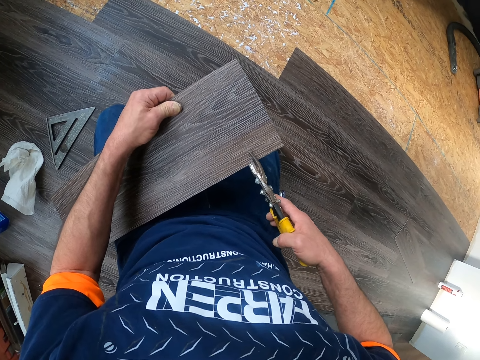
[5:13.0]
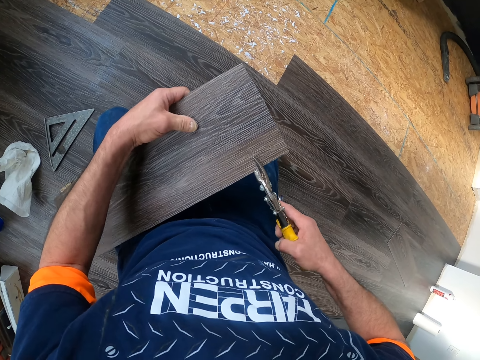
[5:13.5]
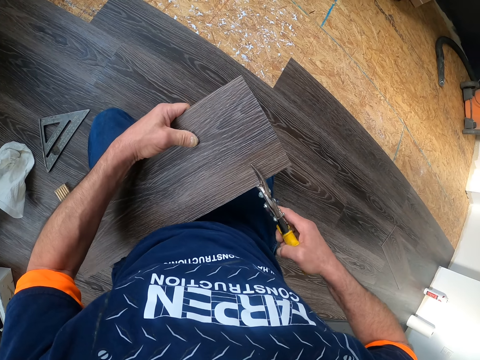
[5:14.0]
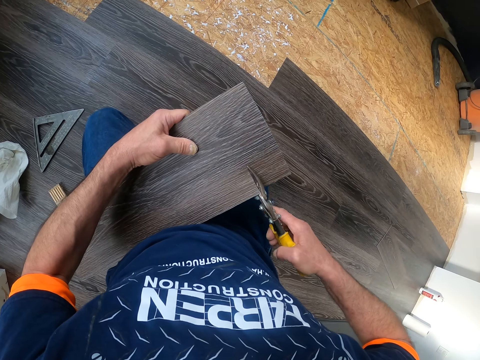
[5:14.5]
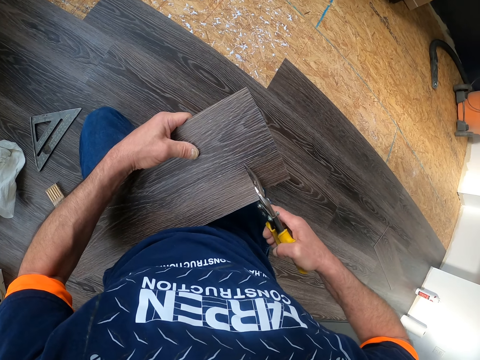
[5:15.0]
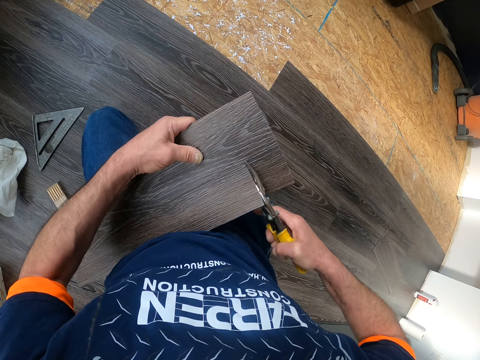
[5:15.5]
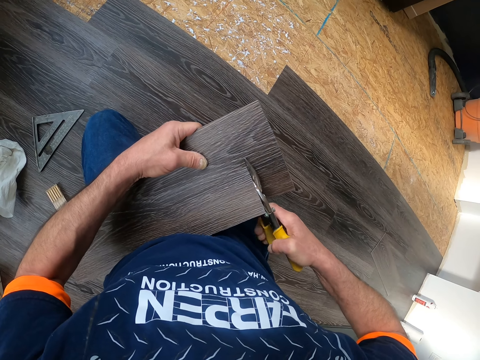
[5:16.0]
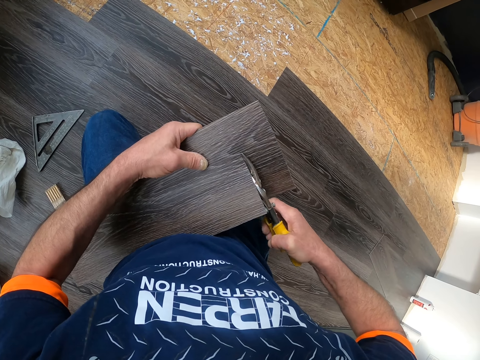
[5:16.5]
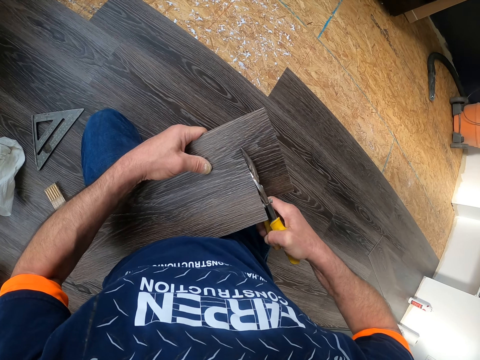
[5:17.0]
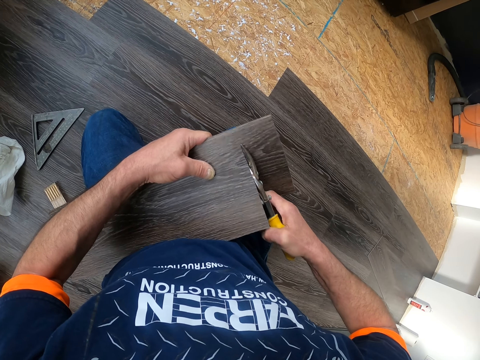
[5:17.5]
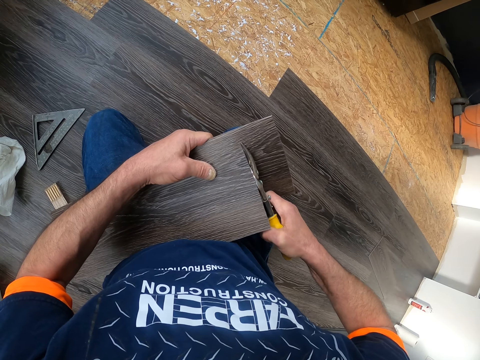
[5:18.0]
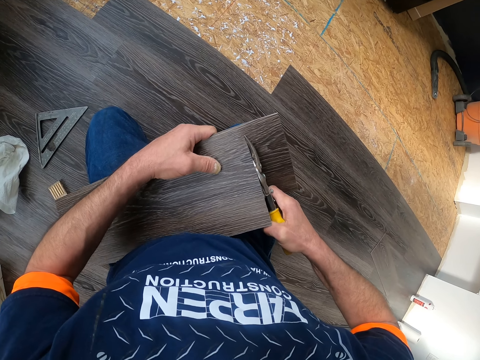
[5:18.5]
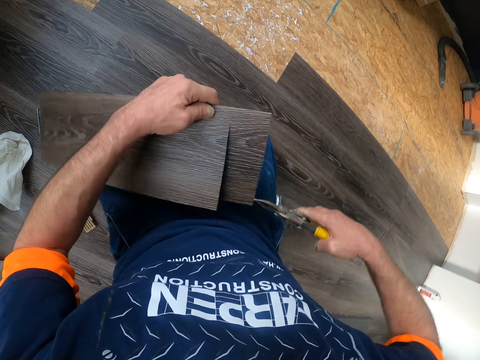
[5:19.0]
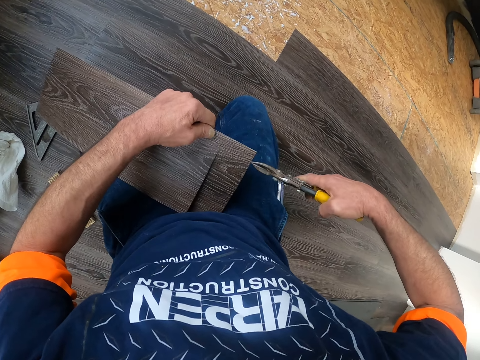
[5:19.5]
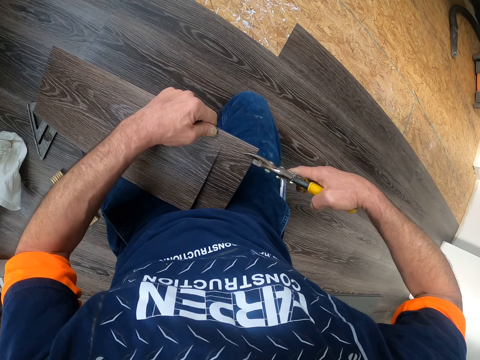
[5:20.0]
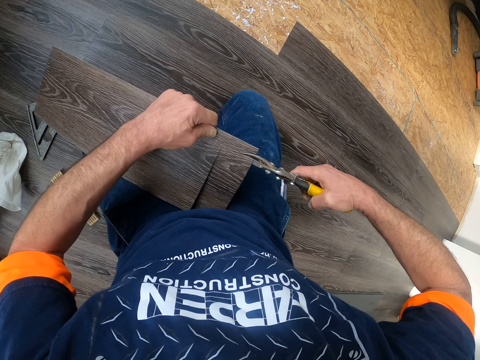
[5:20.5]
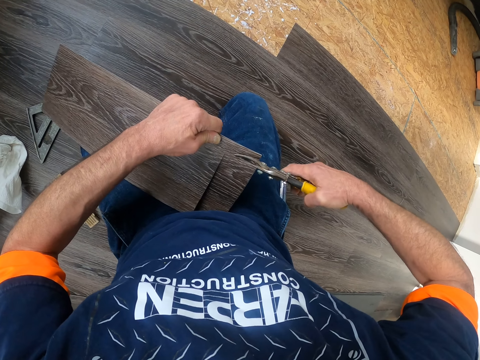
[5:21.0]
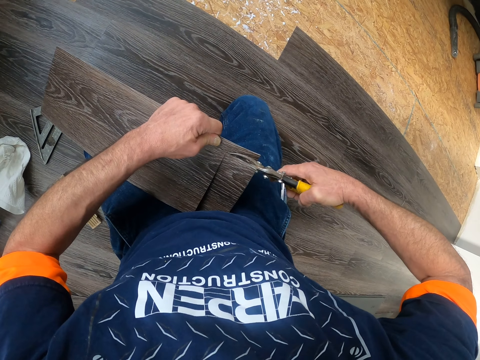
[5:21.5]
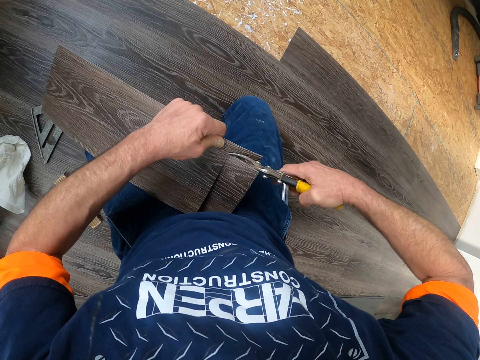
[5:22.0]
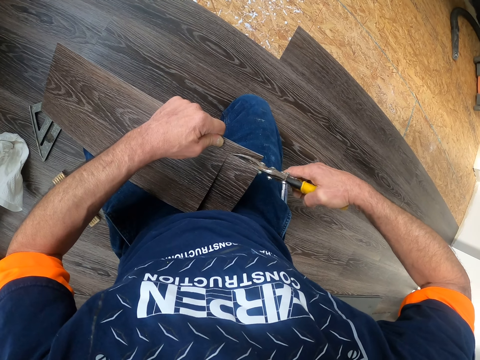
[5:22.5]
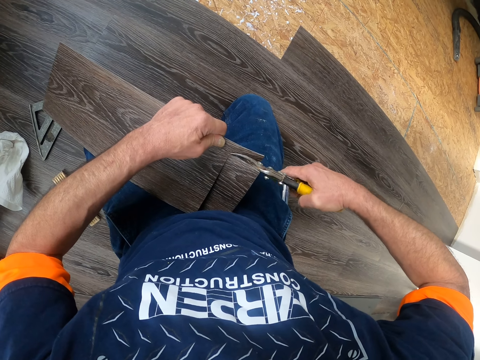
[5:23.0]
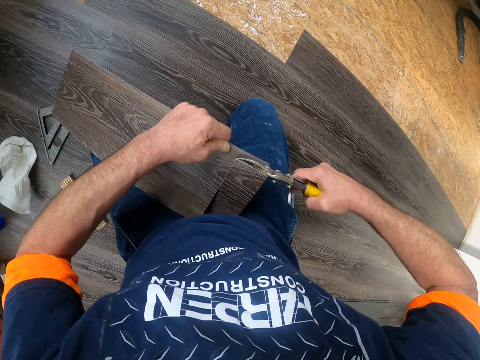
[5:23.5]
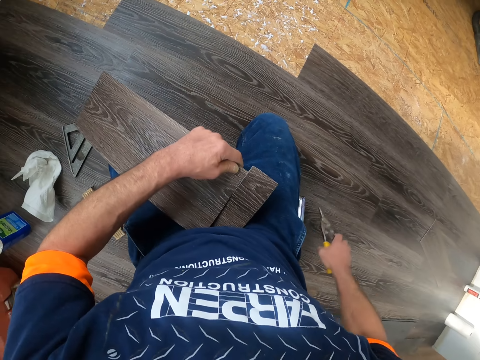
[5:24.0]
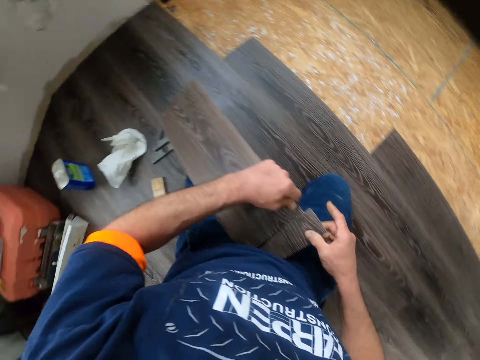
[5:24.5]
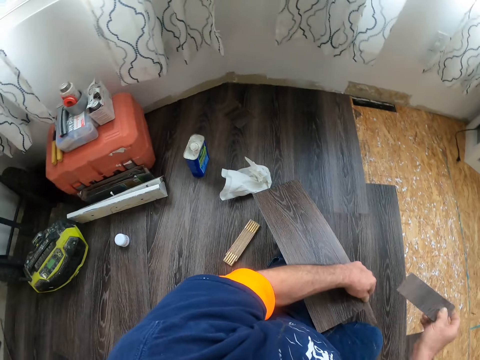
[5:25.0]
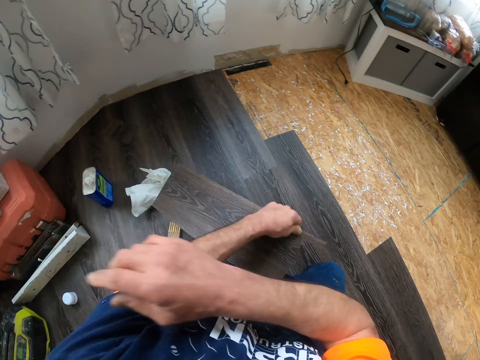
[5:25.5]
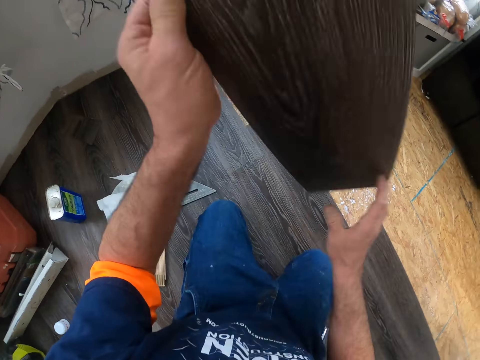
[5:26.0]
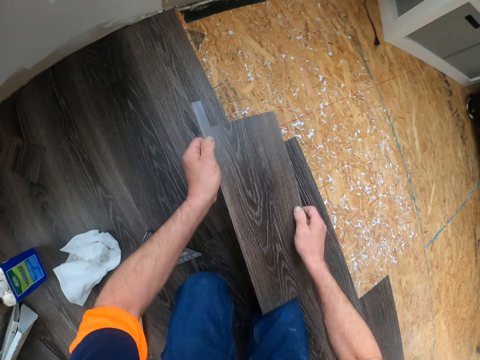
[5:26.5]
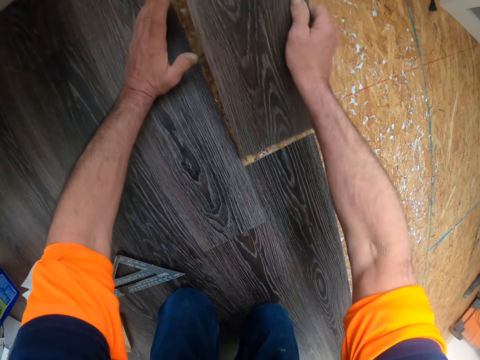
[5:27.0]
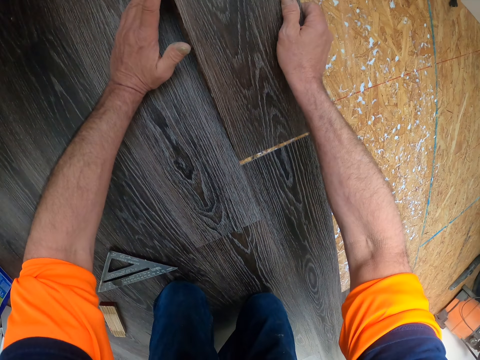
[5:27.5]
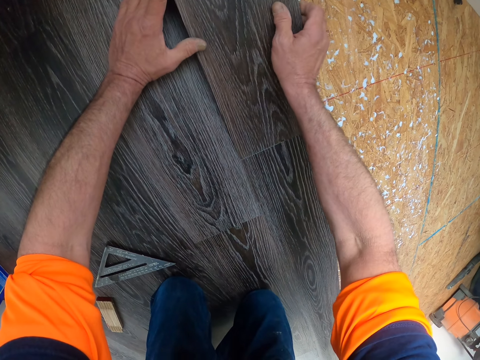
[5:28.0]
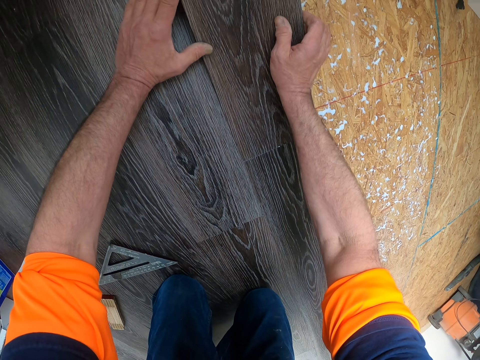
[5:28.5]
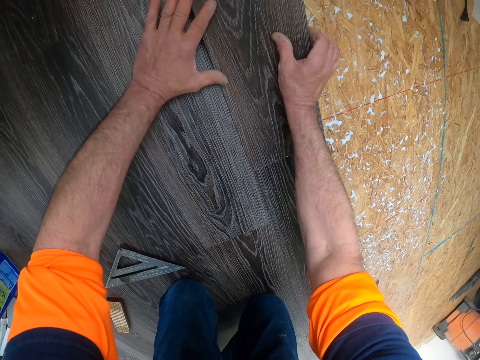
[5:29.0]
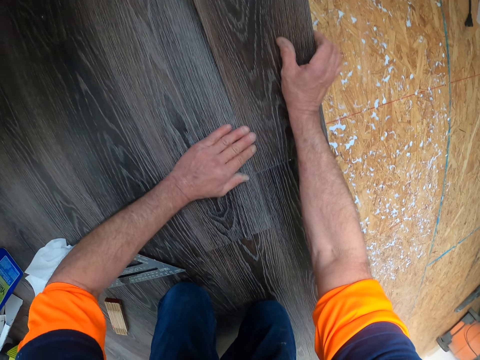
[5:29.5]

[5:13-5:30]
The camera wearer cuts the vinyl tile. They put the cutter scissors on the floor. They hold the vinyl tile, throw a piece of the vinyl tile, turn the vinyl tile, and hold the vinyl tile. They place the vinyl tile on the floor.

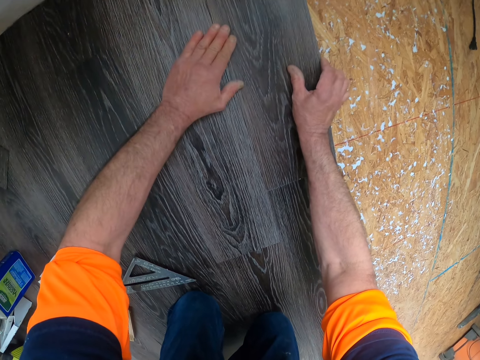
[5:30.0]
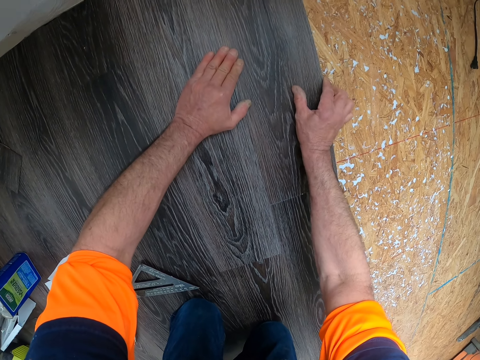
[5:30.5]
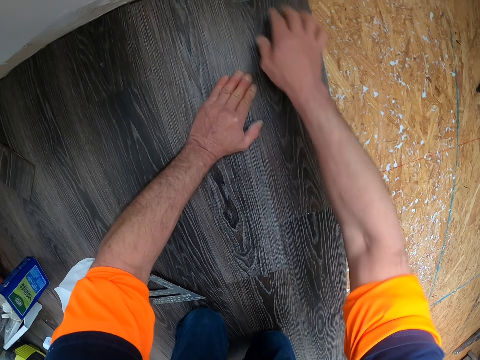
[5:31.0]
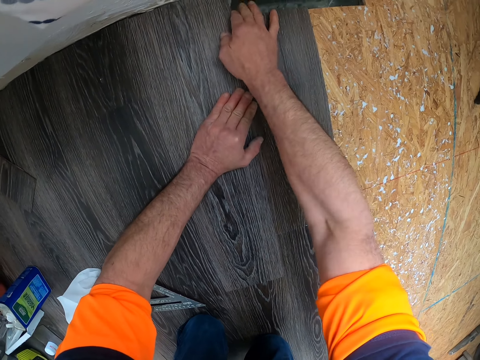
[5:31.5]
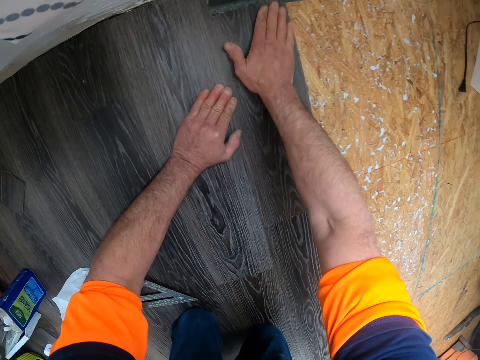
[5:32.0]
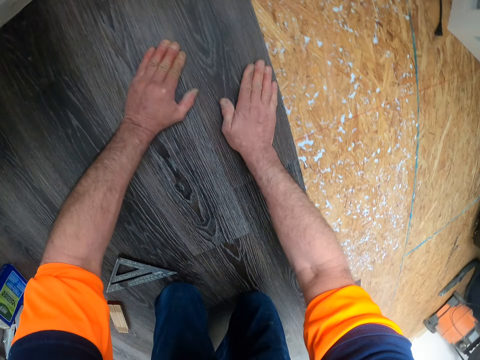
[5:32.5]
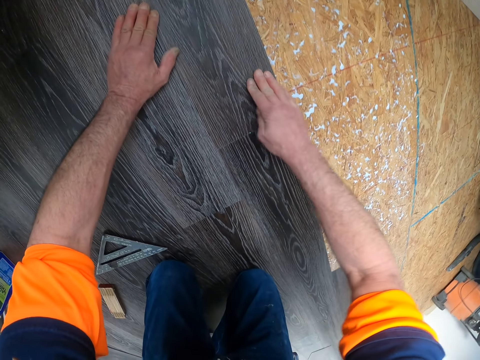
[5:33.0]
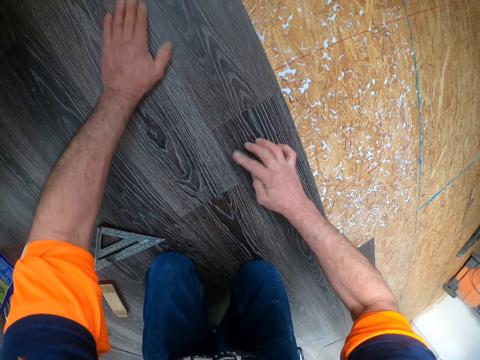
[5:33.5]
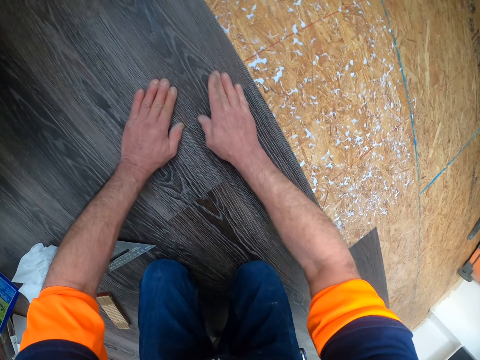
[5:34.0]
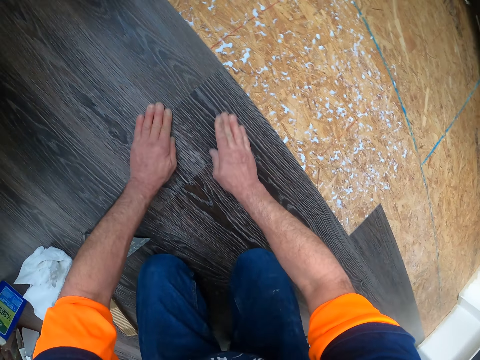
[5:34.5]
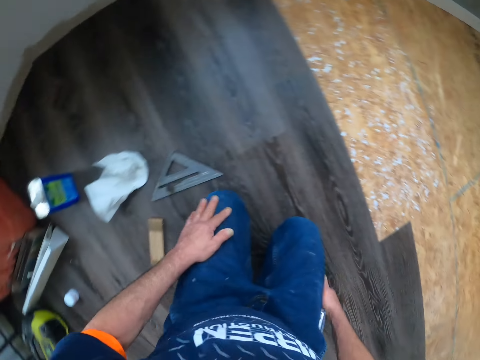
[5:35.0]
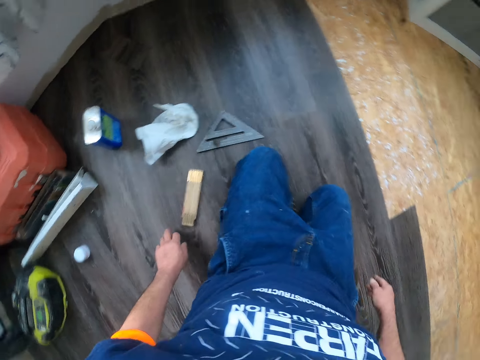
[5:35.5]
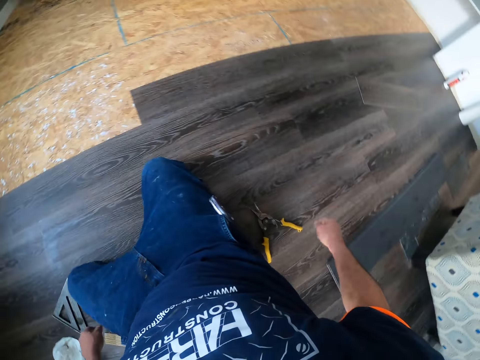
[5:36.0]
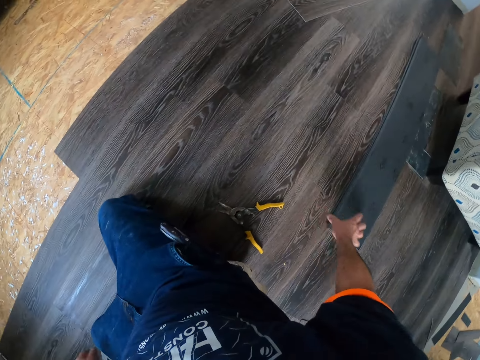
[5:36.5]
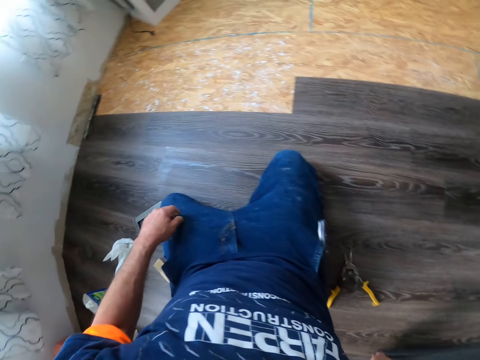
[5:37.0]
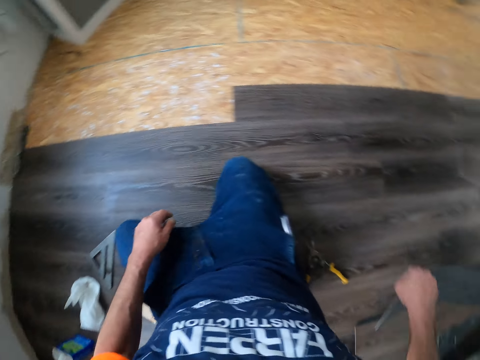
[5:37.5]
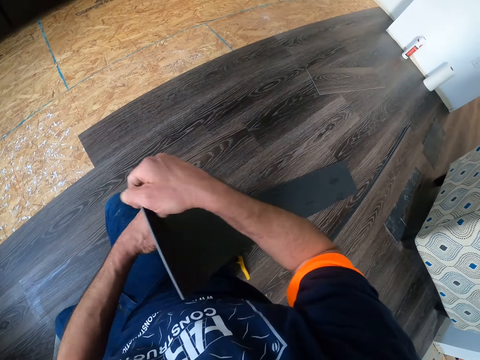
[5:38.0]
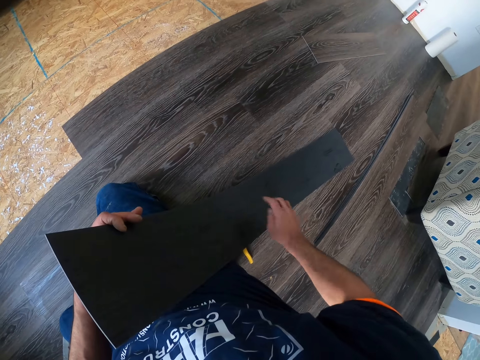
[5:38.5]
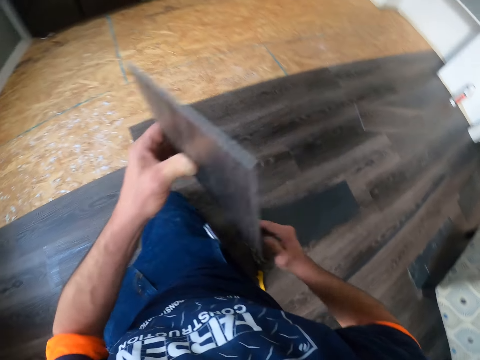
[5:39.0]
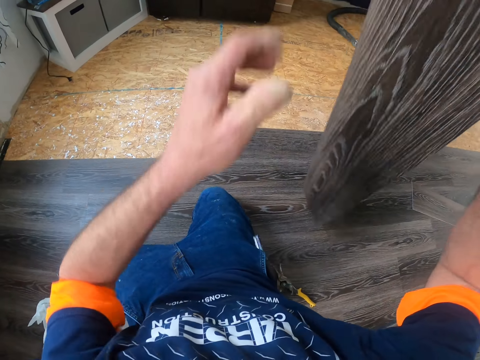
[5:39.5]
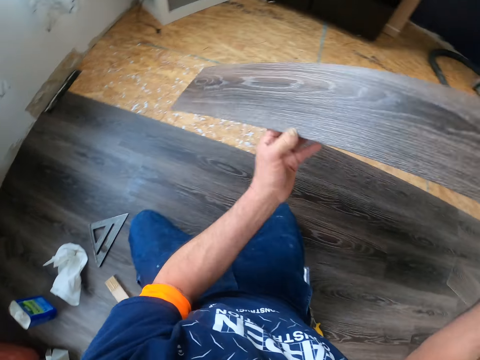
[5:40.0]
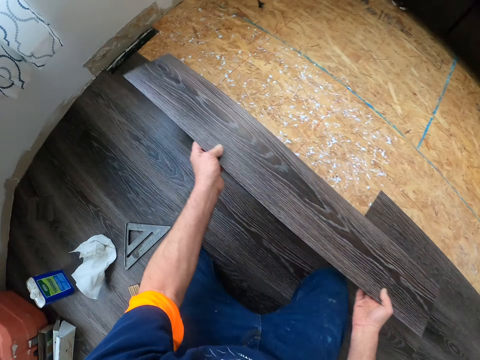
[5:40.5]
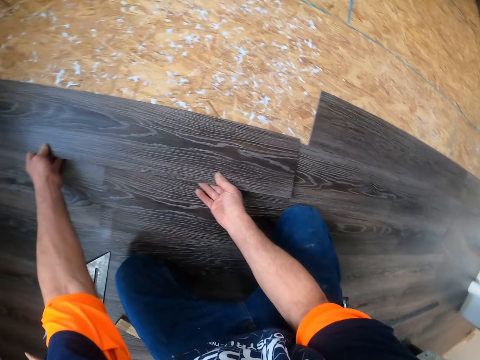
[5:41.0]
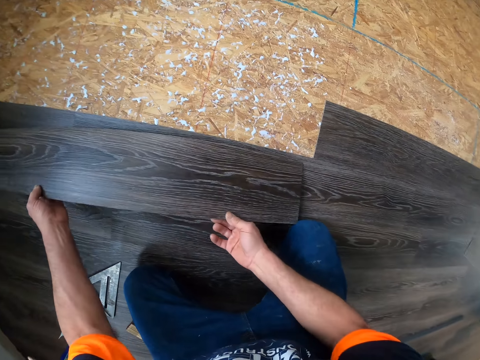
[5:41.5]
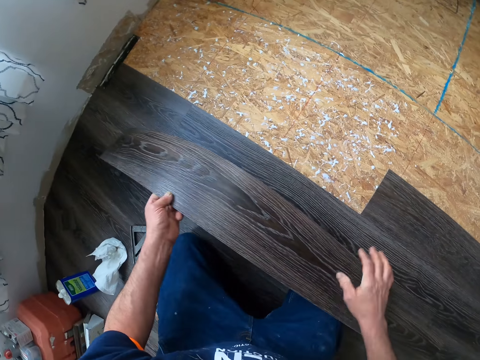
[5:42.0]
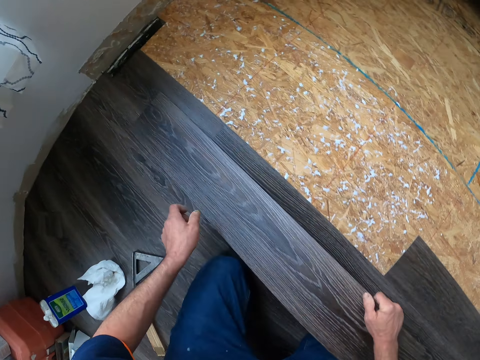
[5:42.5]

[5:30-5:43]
The camera wearer presses the vinyl tile and stops pressing. They take the vinyl tile from the floor, hold the vinyl tile, turn the vinyl tile, and put the vinyl tile on the floor. They hold the vinyl tile.
